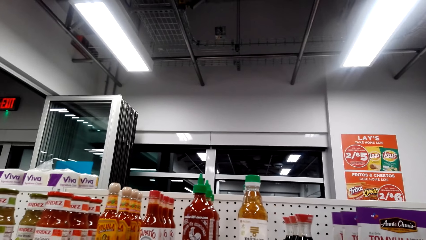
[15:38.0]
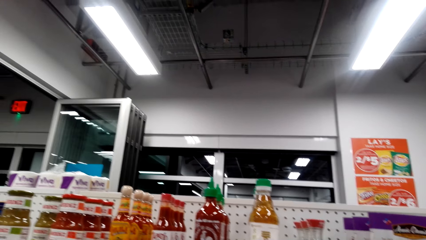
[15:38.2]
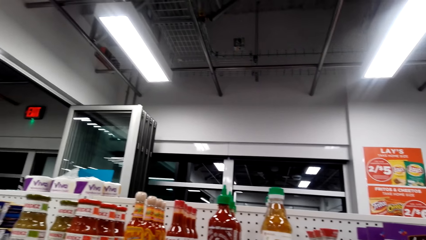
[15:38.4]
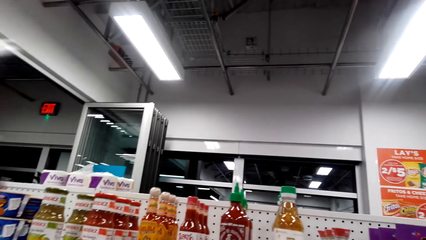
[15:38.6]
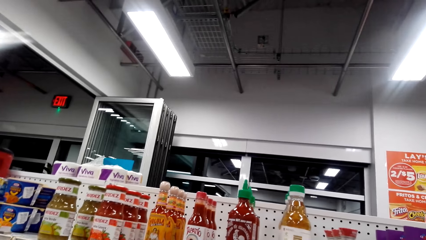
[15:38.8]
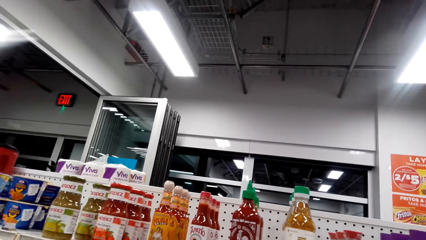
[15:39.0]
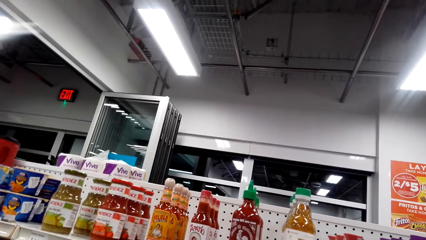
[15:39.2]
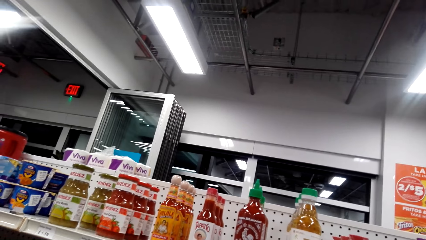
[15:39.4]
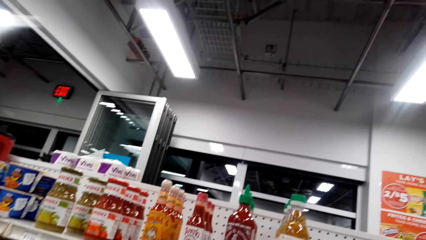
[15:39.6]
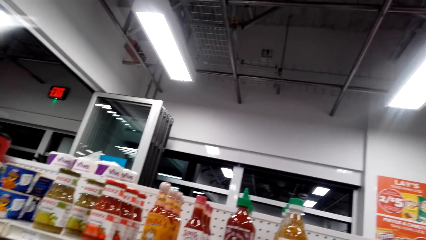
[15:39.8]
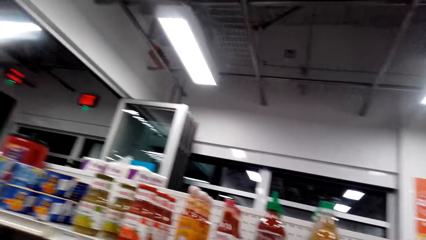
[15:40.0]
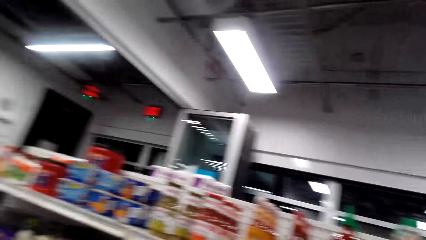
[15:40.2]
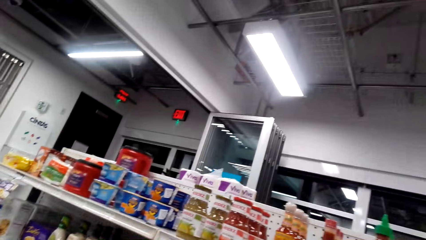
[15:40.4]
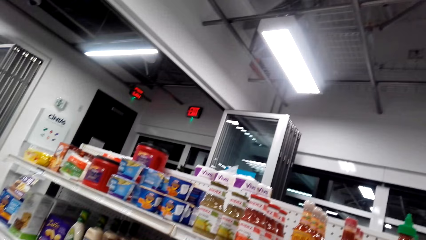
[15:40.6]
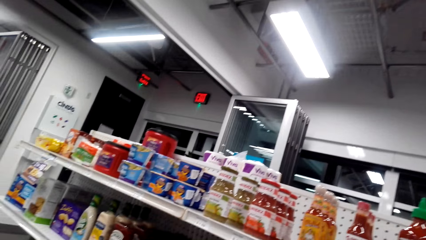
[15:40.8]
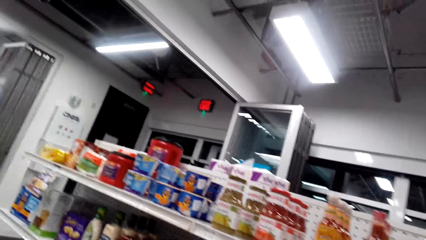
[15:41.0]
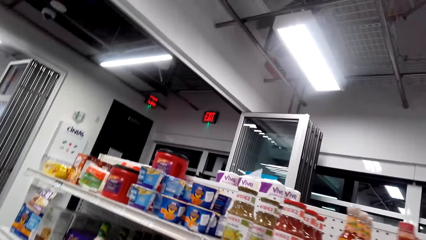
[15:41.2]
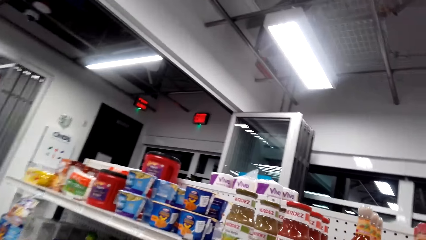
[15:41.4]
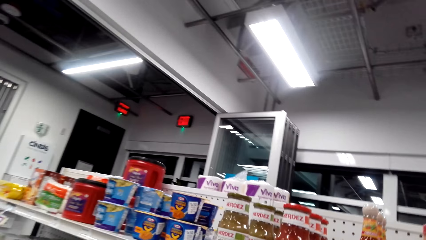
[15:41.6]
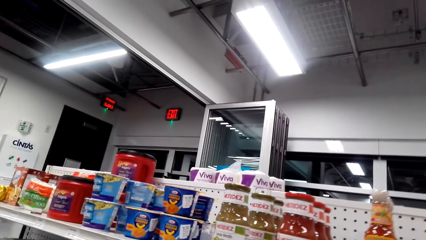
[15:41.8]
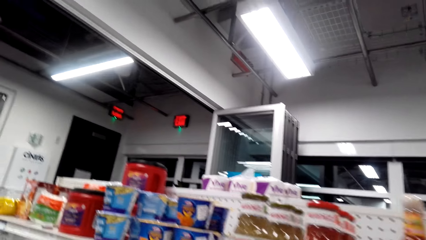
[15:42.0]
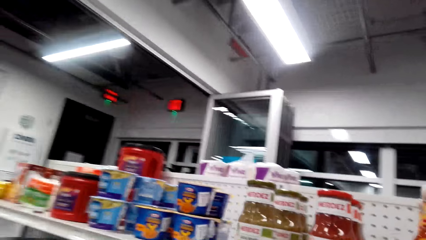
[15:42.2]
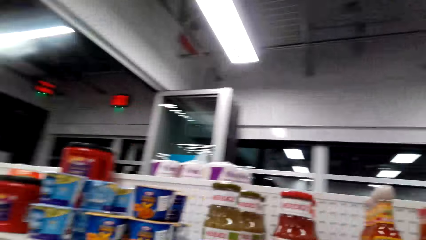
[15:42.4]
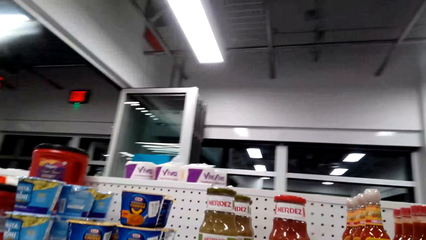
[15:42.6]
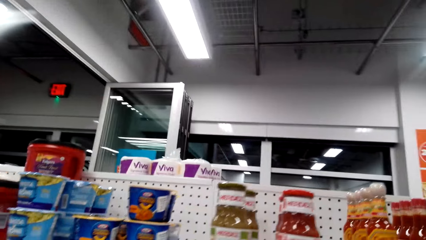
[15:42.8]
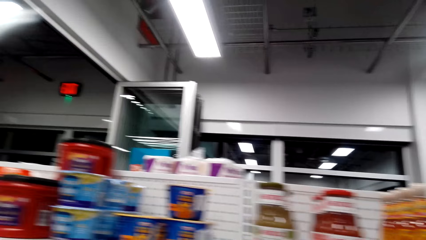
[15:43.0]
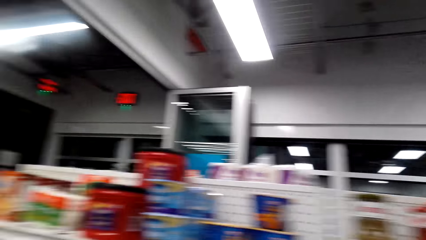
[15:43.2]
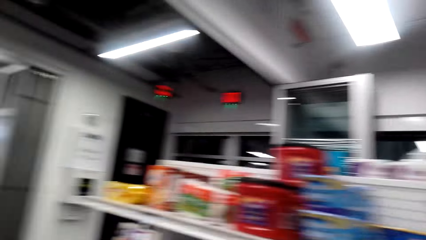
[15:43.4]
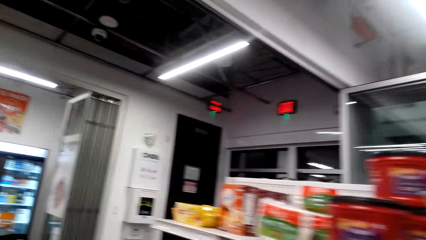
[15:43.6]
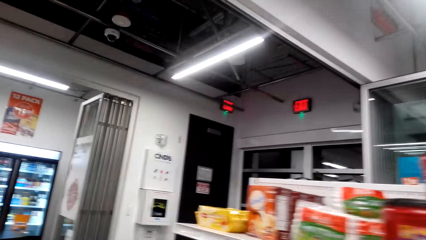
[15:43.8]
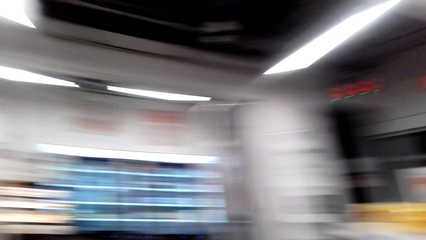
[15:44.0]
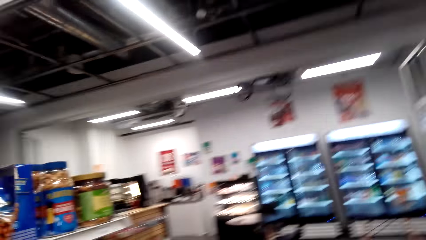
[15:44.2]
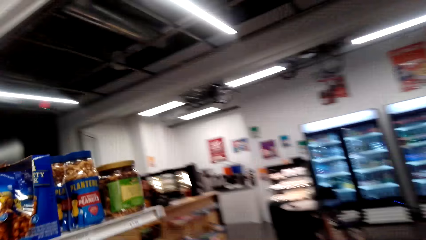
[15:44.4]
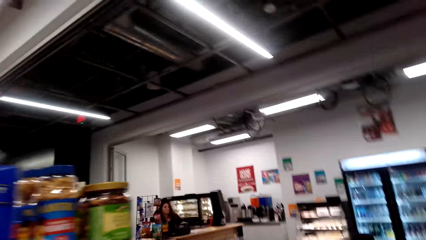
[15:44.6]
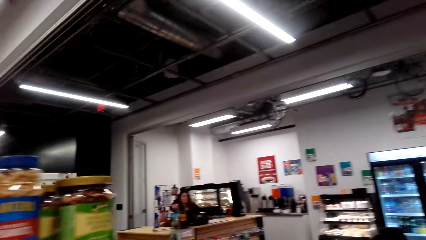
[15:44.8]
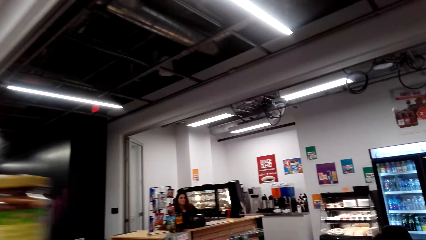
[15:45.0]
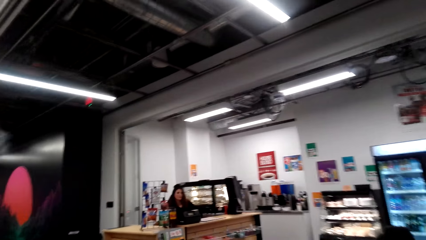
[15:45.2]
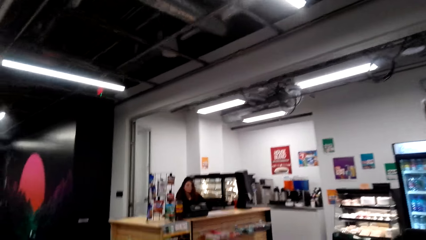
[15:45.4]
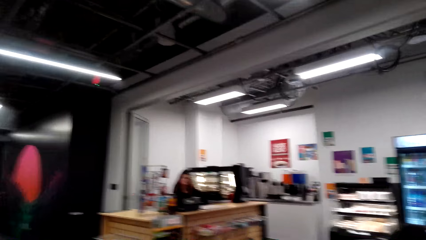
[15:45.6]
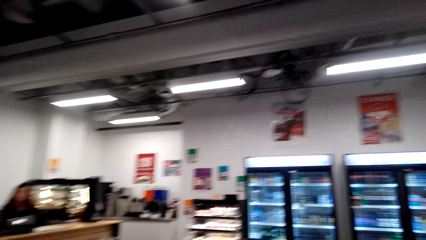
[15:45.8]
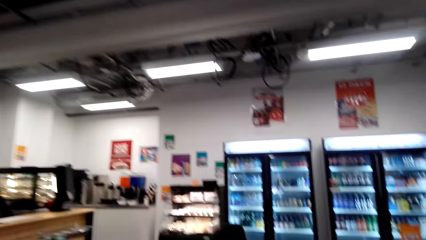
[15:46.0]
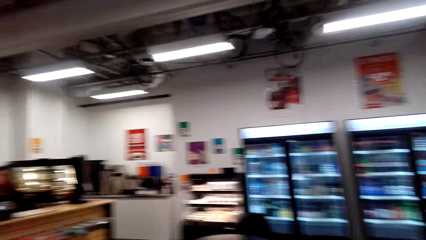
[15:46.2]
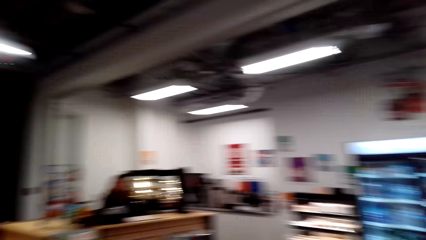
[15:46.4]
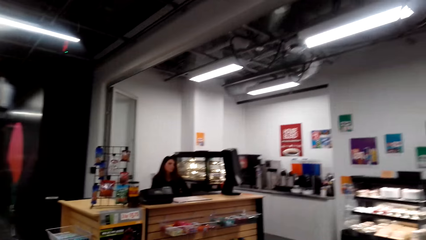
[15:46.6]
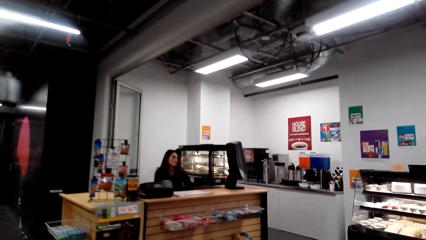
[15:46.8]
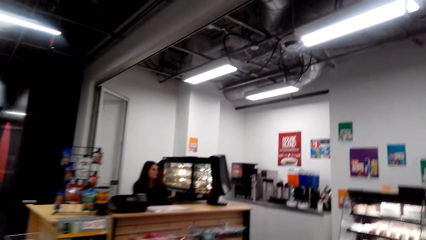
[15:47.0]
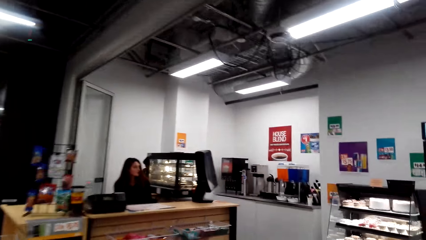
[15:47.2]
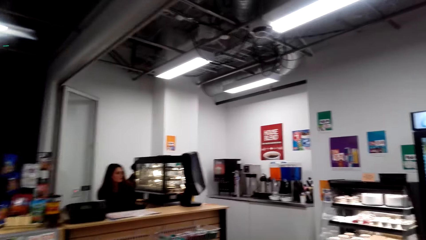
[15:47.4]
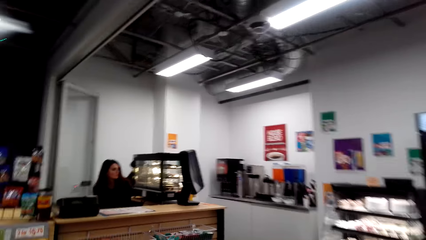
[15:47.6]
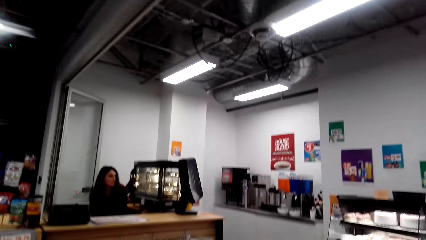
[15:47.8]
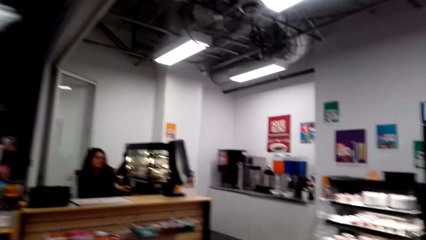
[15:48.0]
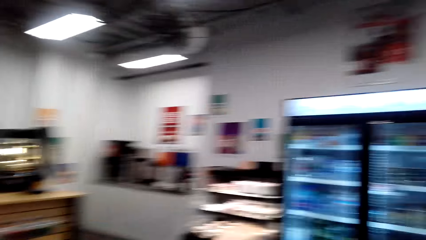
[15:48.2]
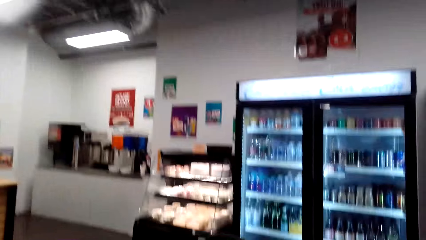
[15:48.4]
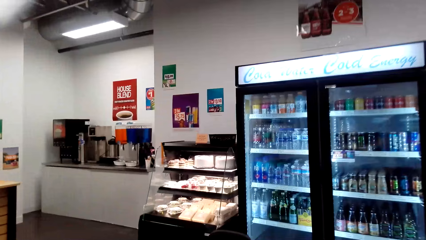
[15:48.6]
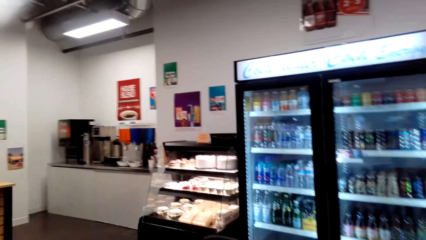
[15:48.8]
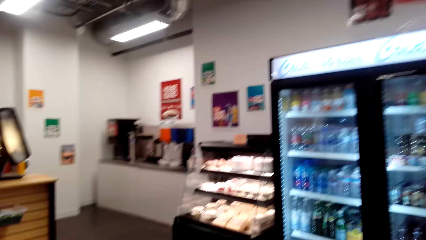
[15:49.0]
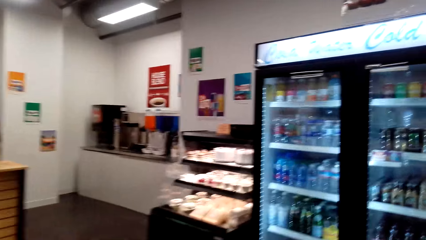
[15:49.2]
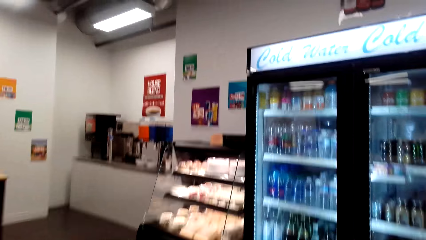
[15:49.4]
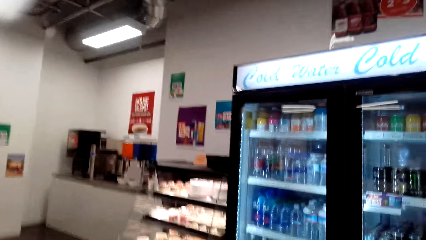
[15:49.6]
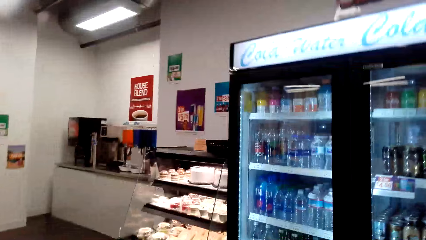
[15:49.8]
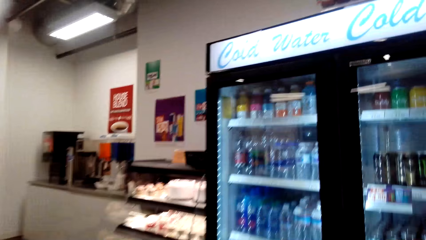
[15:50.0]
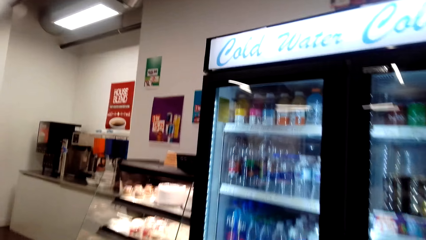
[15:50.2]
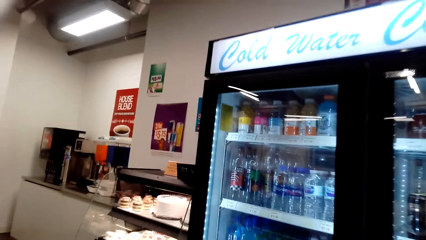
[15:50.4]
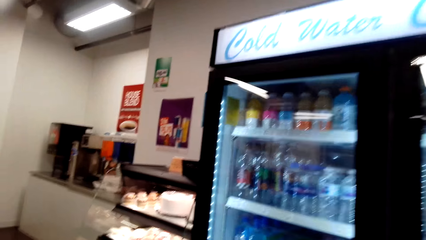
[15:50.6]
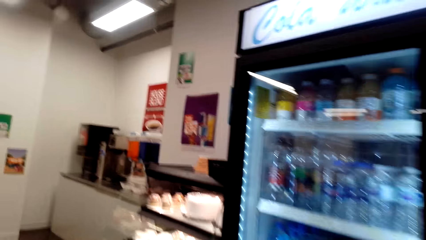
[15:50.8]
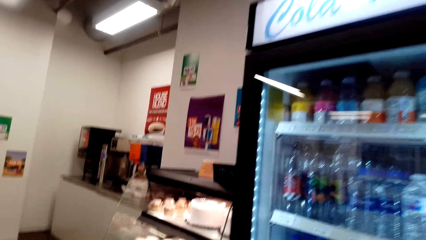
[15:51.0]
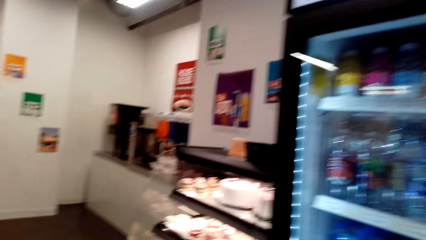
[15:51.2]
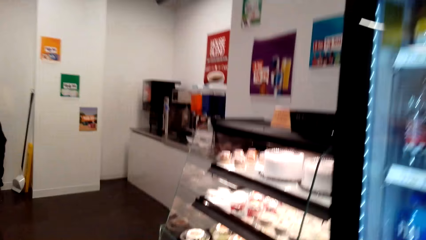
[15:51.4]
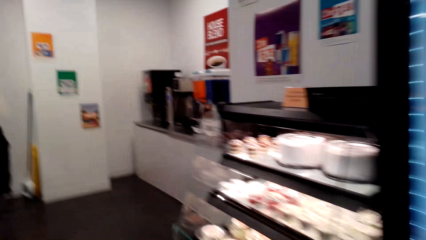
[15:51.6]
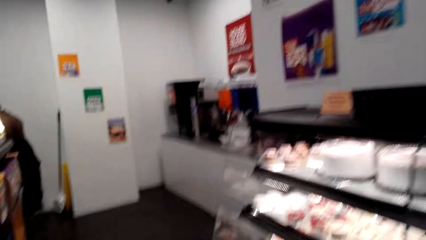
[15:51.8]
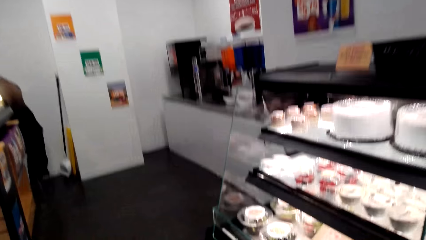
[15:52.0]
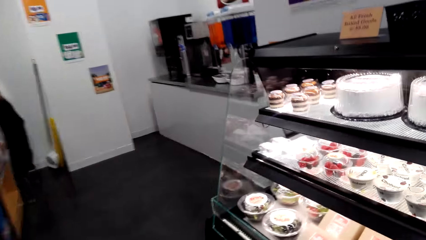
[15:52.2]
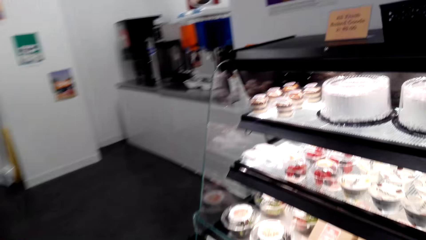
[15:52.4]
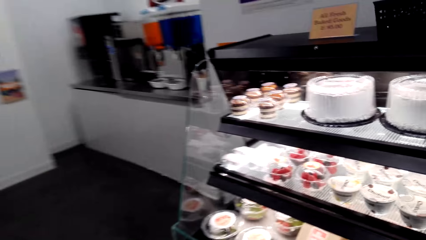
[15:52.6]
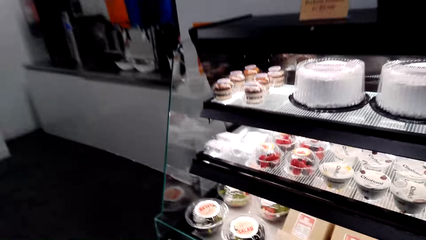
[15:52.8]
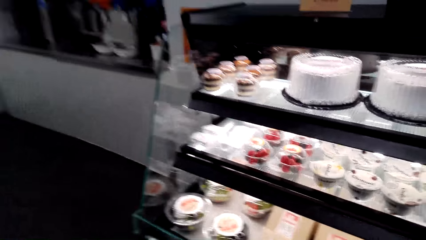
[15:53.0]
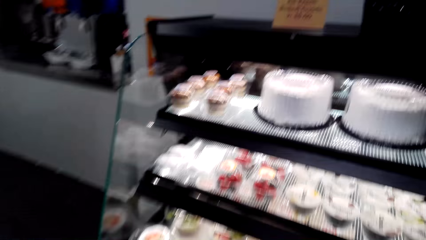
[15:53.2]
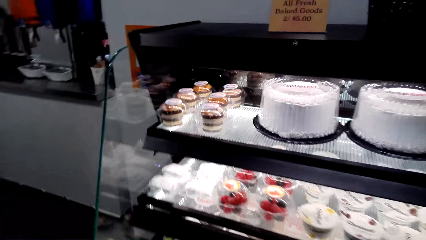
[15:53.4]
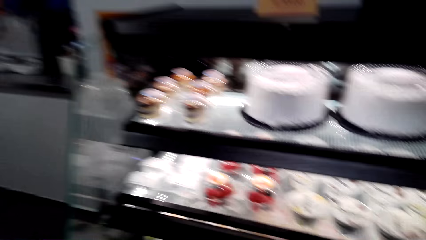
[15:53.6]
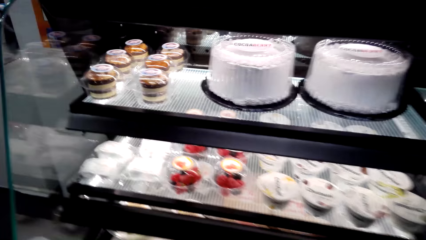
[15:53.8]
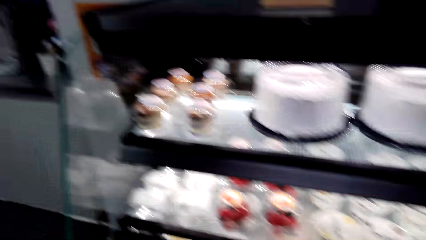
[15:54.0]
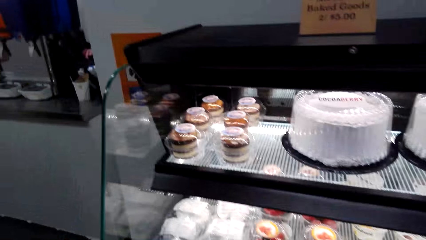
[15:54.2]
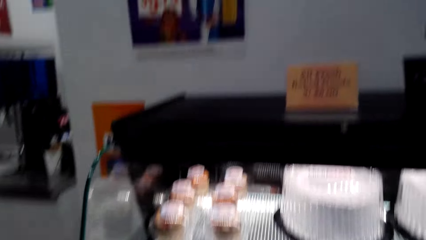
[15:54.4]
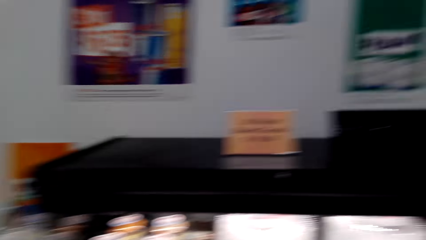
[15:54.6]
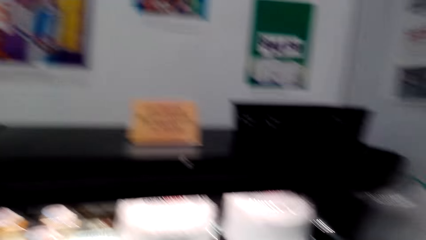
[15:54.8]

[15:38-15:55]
The camera wearer walks around the supermarket.
